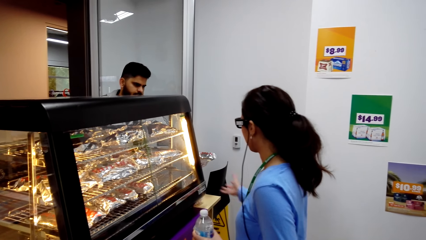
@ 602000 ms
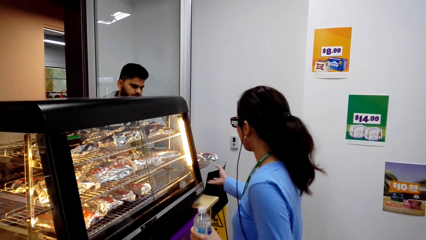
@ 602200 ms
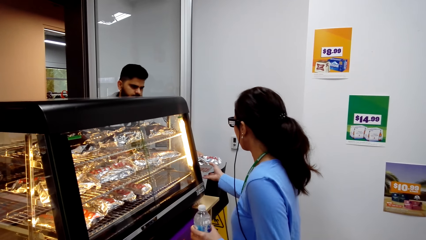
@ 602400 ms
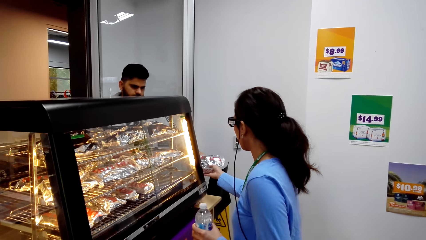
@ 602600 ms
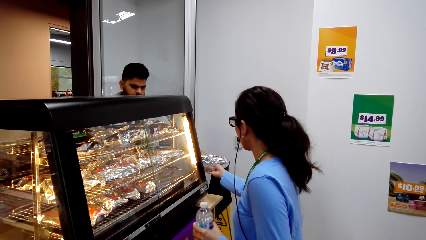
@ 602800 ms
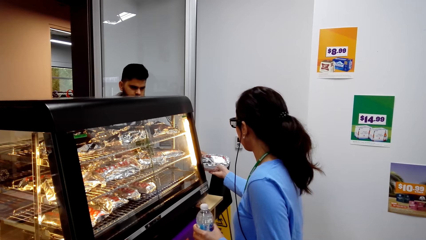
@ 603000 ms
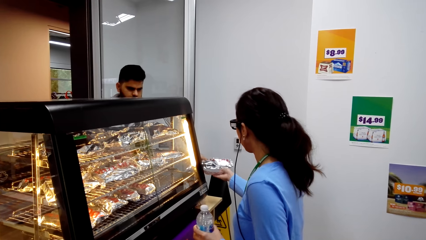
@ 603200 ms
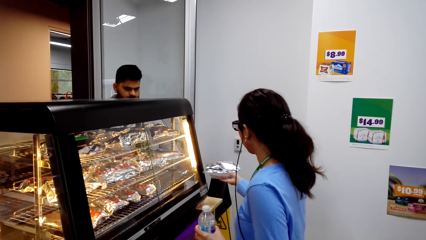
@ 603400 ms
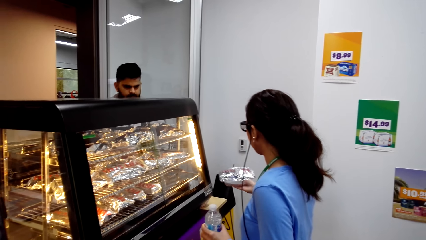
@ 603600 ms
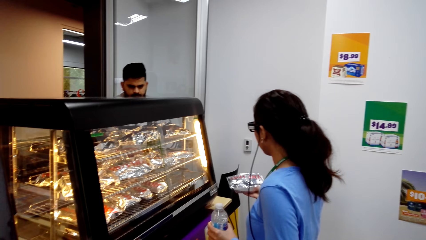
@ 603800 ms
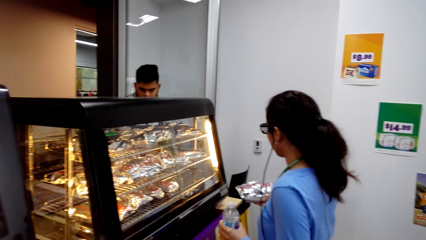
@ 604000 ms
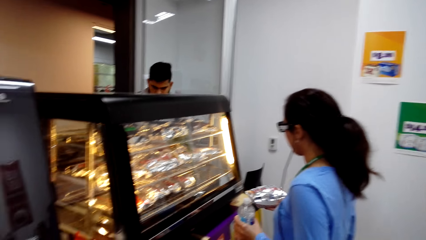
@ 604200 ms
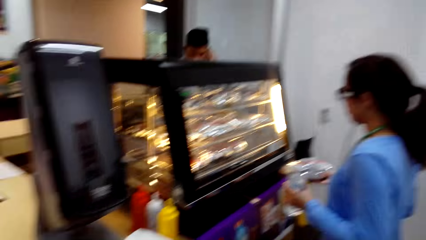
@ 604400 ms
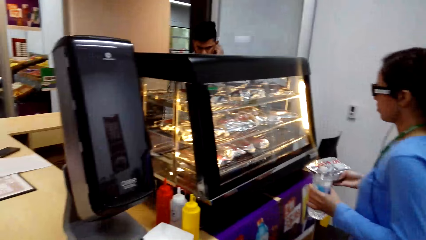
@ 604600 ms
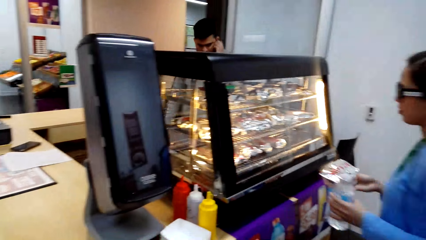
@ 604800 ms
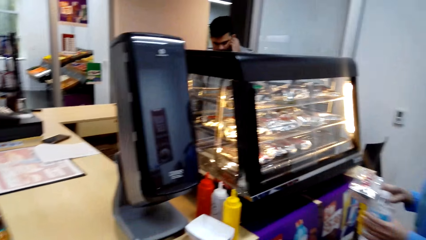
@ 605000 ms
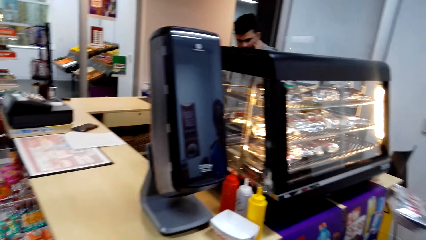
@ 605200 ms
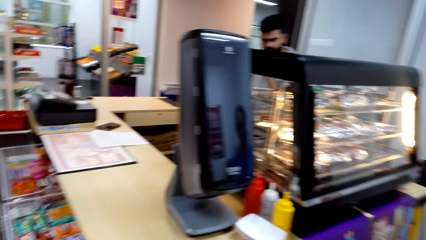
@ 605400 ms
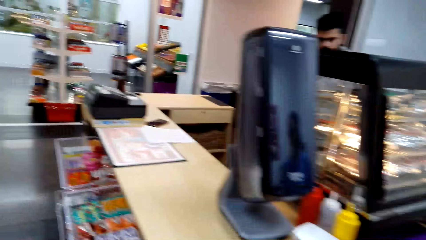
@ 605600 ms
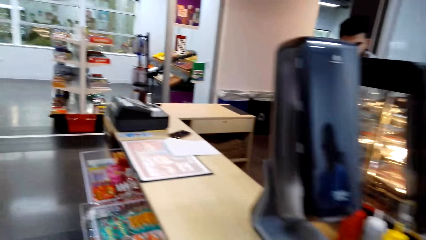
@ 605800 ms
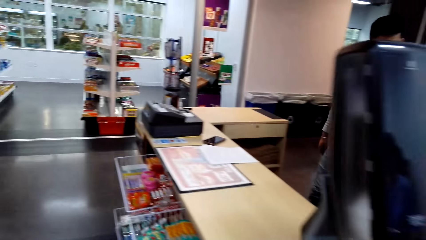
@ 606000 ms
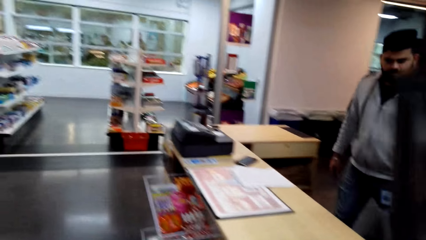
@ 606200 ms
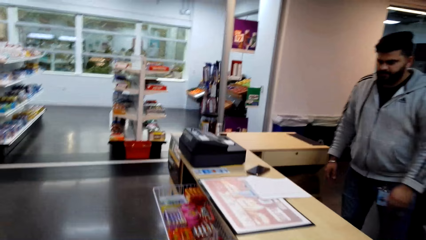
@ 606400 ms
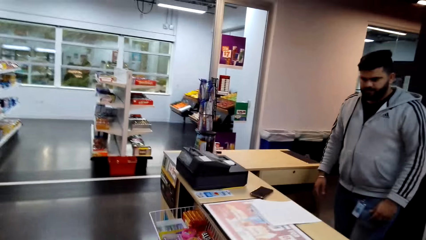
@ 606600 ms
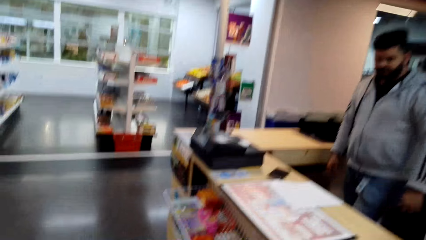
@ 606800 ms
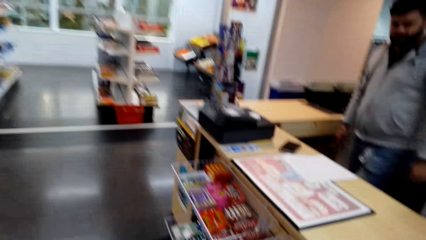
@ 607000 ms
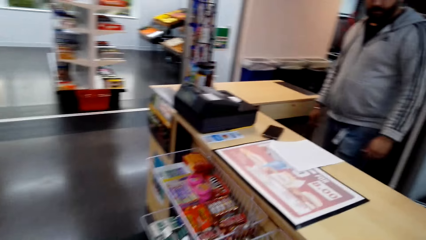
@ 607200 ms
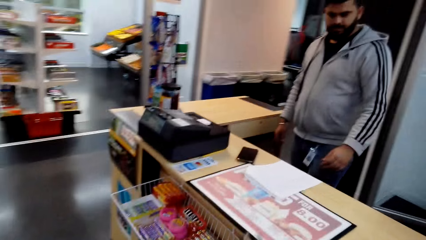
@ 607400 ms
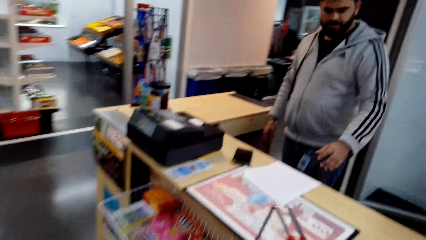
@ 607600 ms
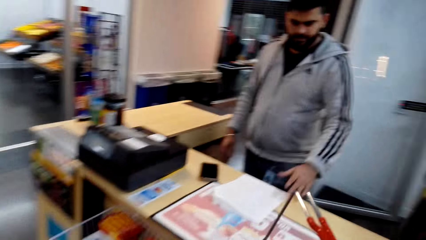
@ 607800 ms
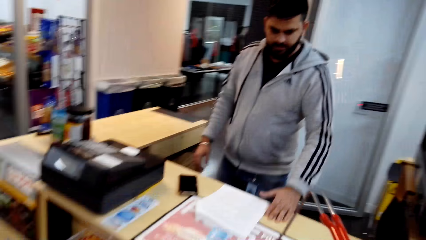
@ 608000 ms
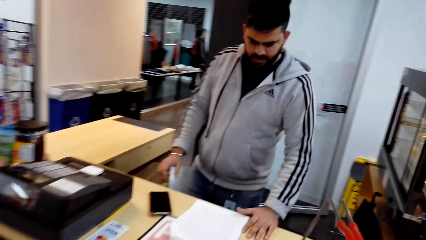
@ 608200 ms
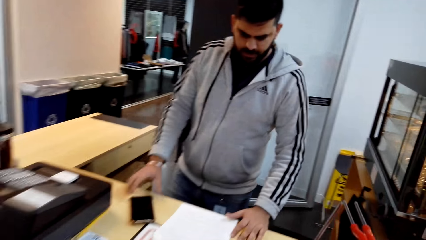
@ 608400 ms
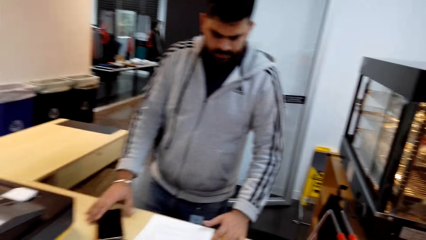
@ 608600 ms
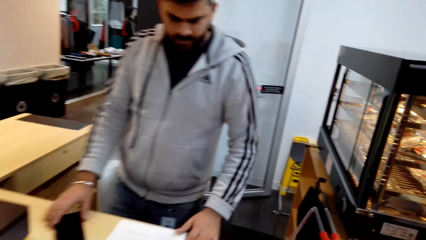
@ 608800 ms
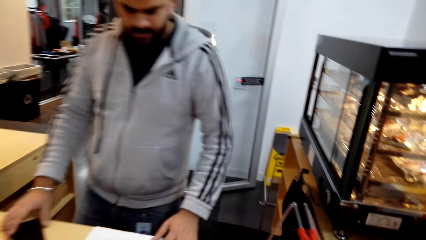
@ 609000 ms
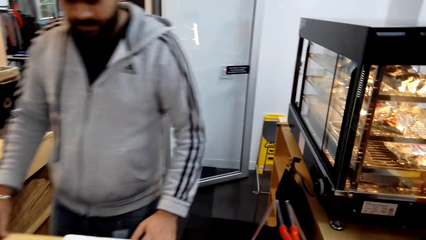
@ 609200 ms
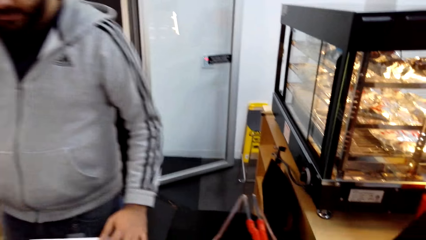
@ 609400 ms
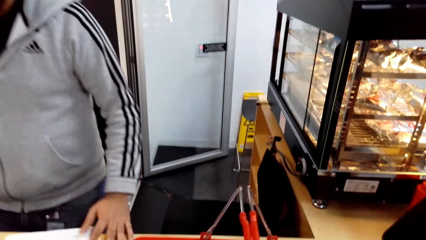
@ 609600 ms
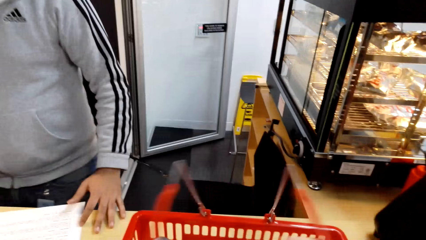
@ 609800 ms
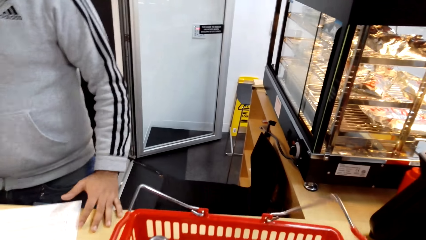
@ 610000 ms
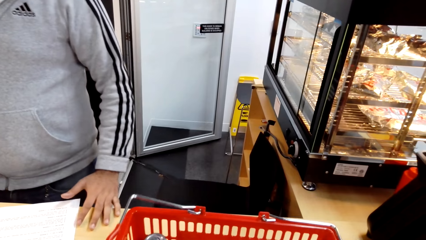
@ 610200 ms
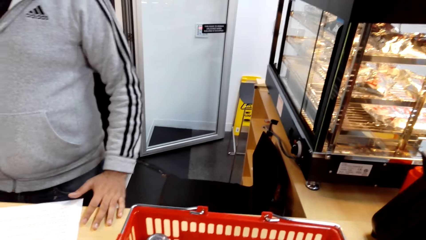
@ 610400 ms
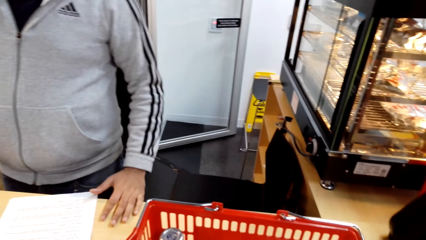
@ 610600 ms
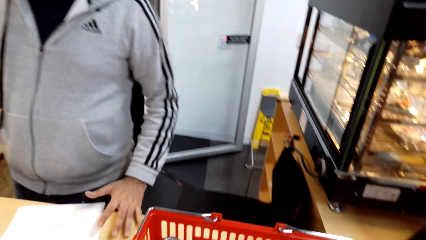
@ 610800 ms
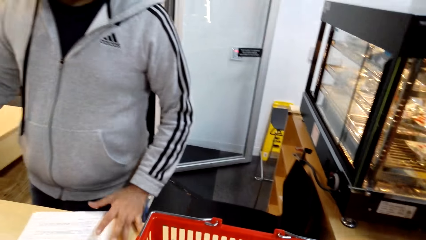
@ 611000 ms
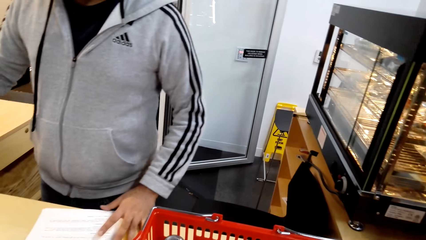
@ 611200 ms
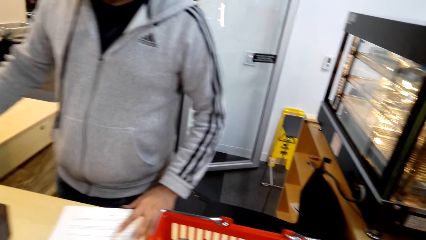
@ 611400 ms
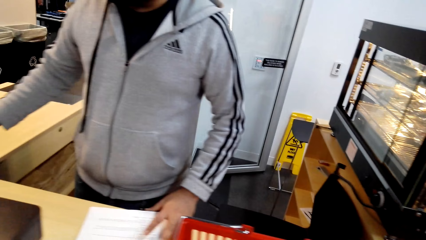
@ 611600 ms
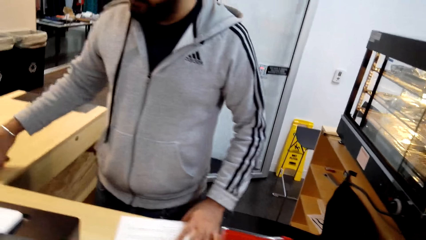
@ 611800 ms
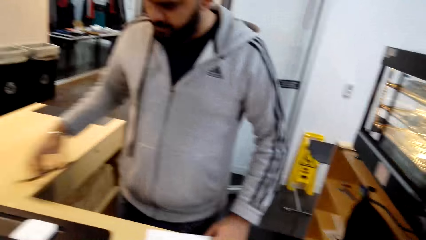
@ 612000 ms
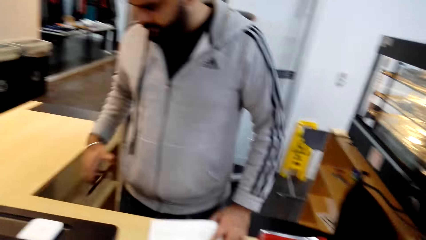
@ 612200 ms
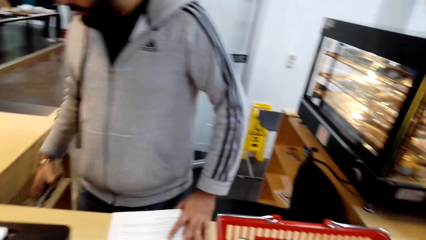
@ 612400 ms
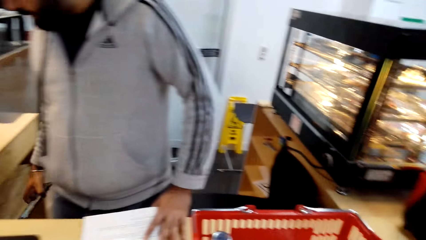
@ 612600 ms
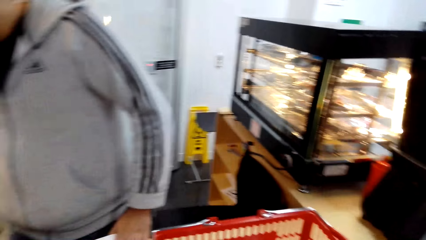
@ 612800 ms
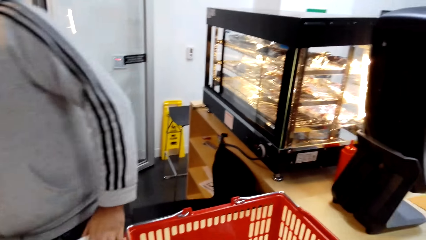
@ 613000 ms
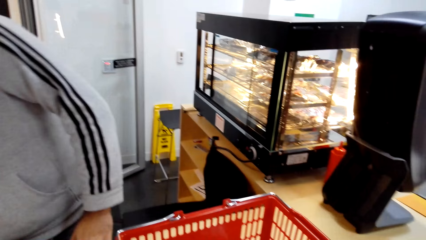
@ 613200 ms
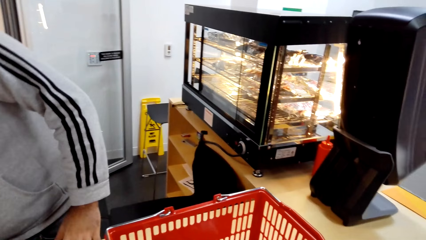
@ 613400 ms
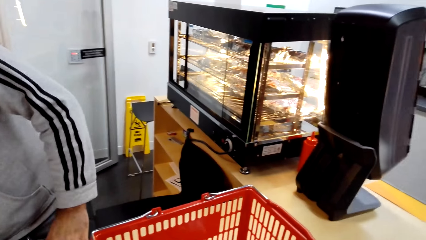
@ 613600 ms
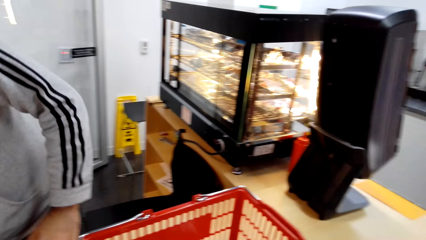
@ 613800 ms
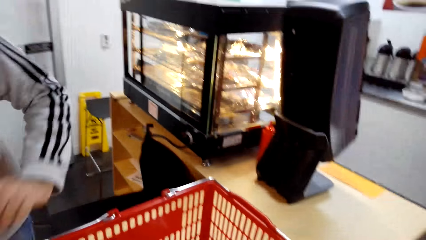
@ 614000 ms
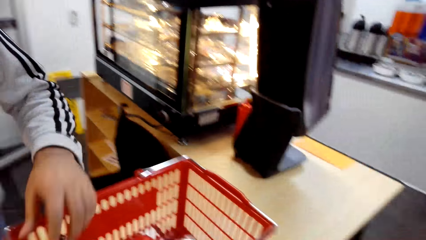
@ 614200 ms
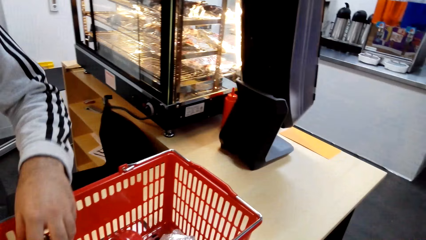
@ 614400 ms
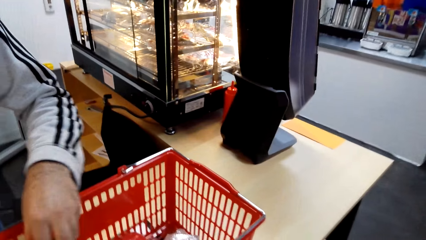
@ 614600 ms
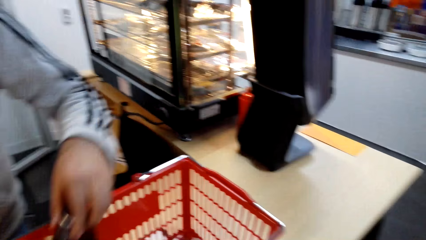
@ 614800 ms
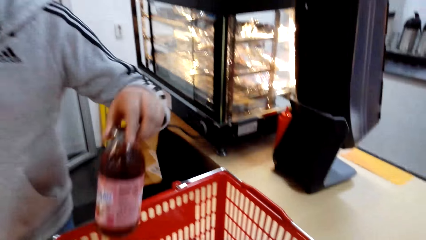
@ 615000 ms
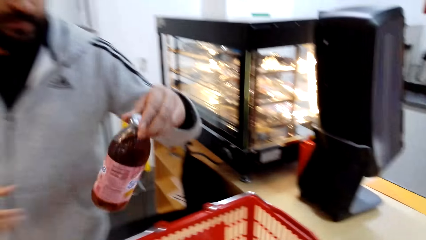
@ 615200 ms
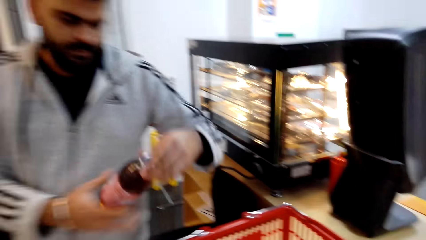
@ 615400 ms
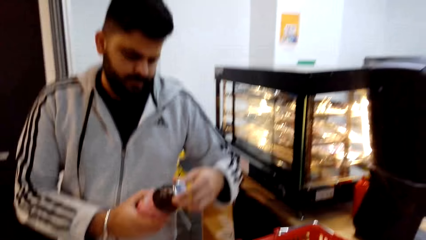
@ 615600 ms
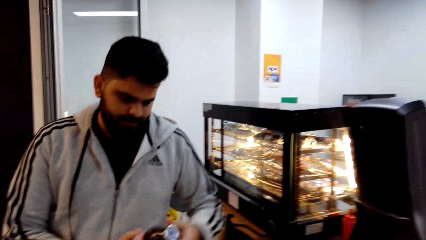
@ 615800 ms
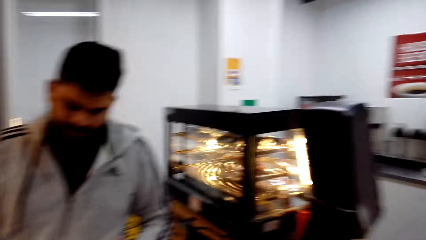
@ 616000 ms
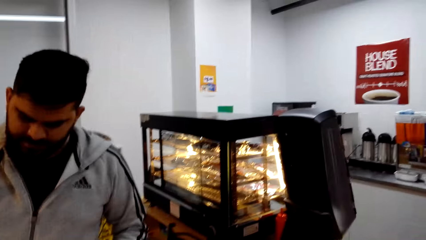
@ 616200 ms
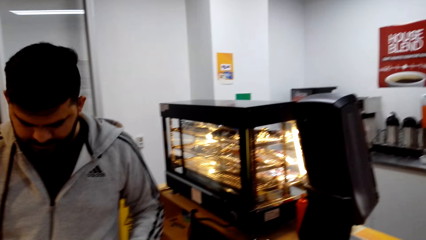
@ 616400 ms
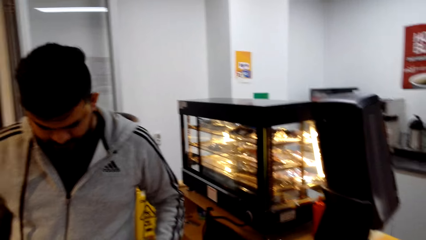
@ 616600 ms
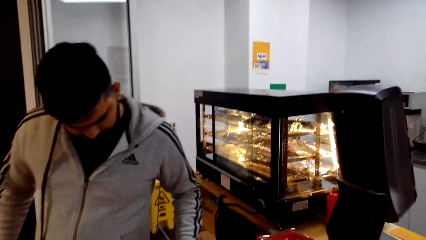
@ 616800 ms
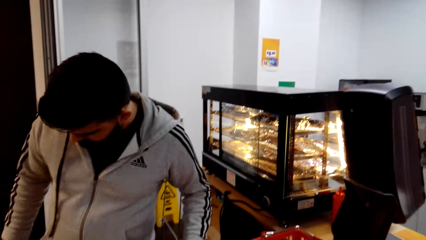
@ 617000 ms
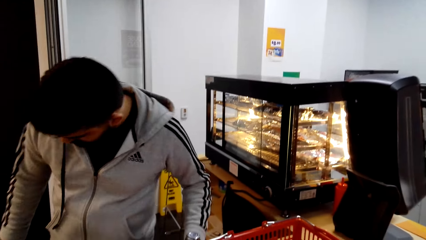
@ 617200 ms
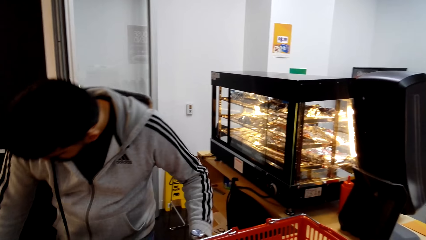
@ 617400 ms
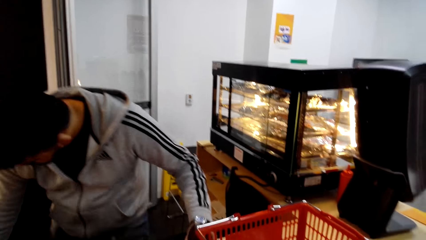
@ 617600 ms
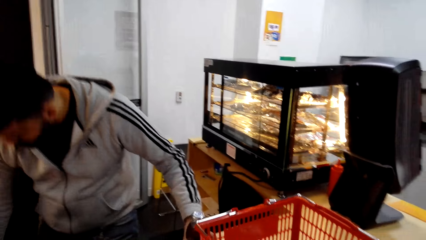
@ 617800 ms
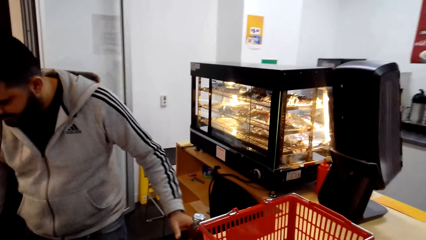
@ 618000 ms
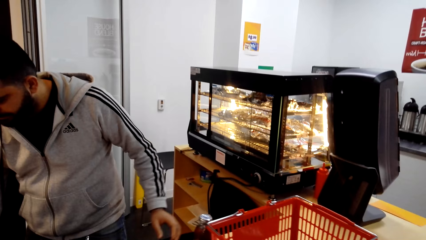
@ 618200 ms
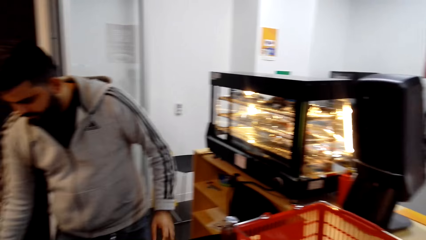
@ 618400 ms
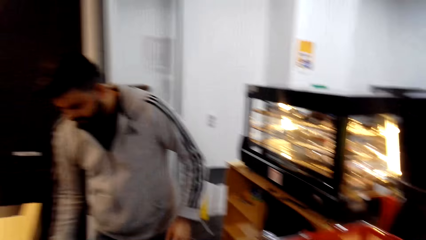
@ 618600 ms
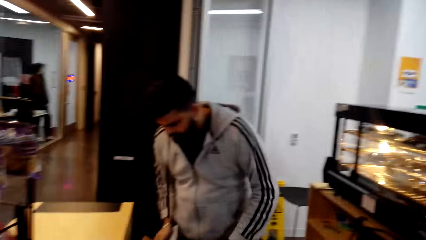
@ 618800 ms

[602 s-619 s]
A cashier hands a burger to someone. The camera wearer walks to the counter. They place the shopping basket or tray on the counter. A male picks the items from the shopping tray.
